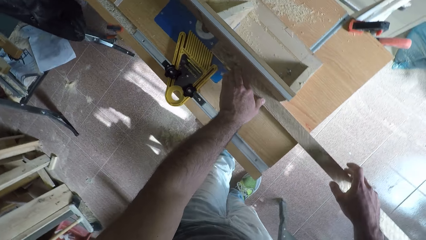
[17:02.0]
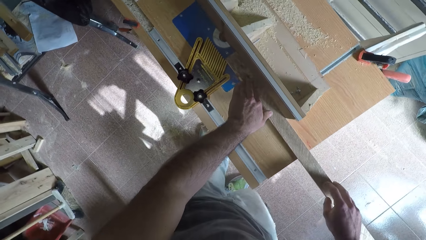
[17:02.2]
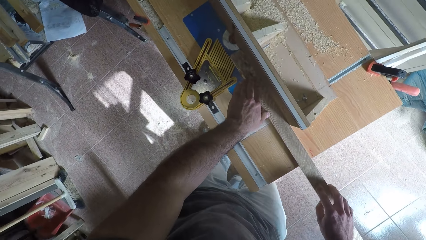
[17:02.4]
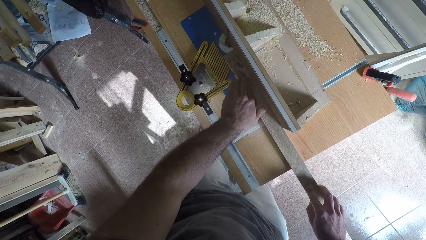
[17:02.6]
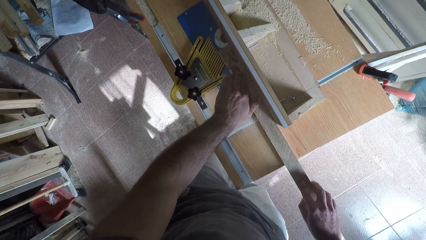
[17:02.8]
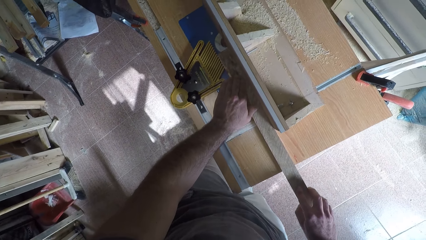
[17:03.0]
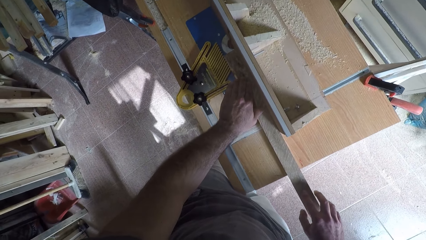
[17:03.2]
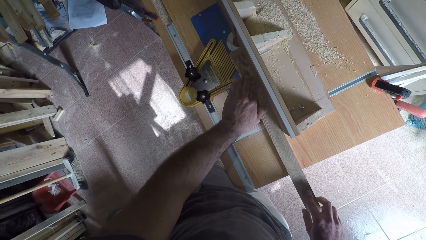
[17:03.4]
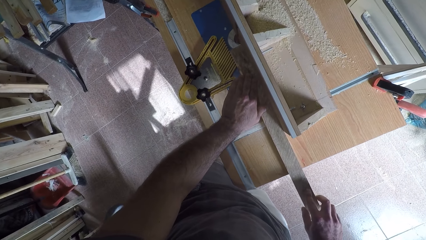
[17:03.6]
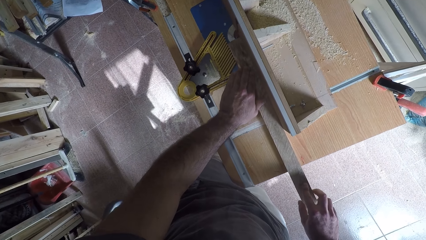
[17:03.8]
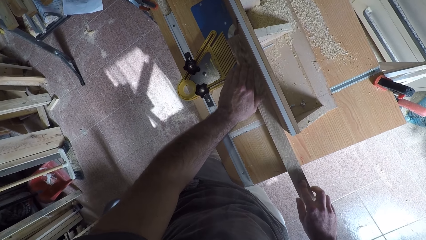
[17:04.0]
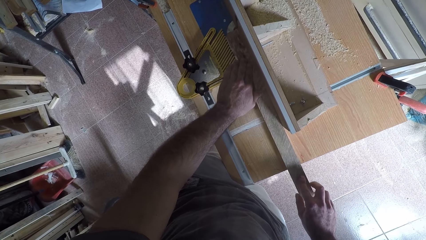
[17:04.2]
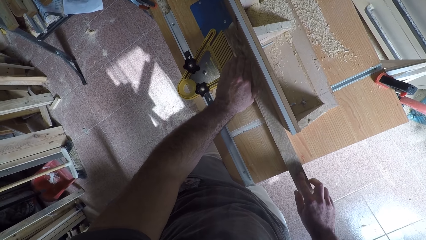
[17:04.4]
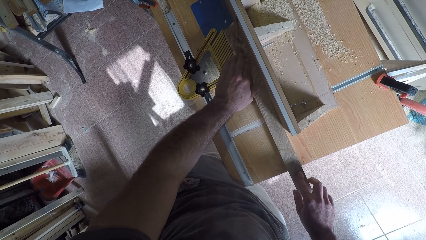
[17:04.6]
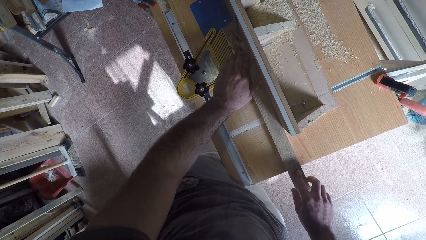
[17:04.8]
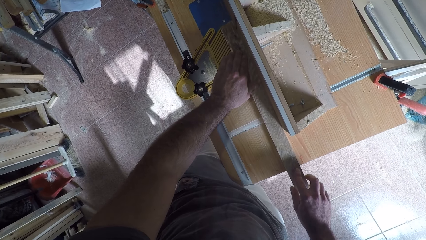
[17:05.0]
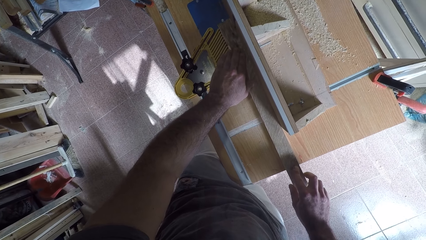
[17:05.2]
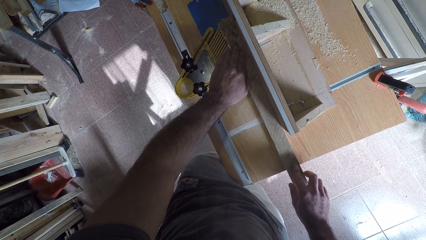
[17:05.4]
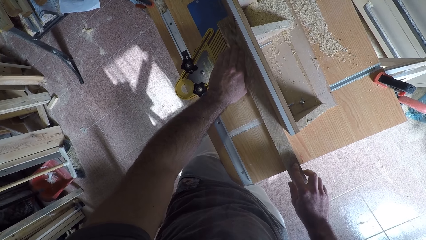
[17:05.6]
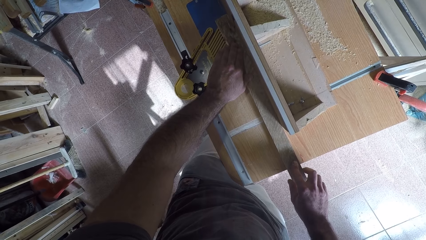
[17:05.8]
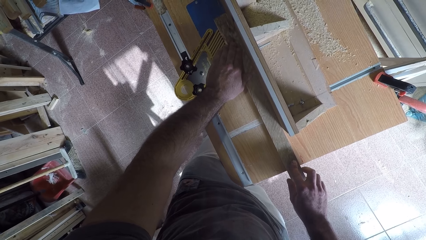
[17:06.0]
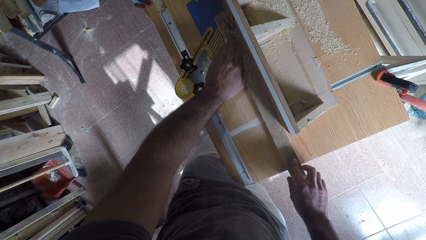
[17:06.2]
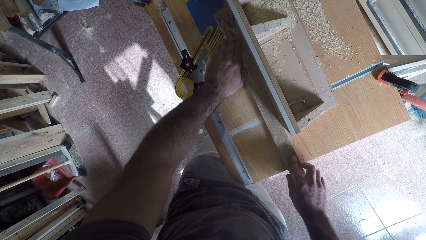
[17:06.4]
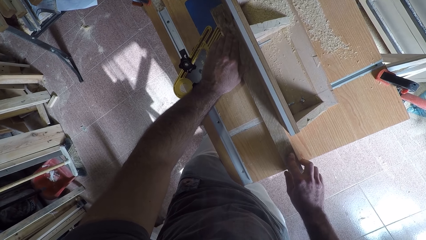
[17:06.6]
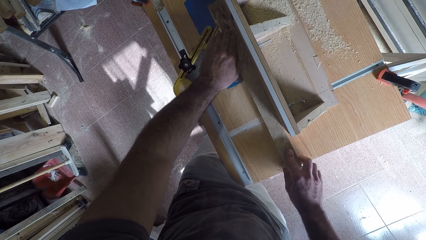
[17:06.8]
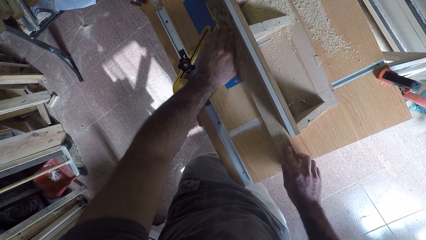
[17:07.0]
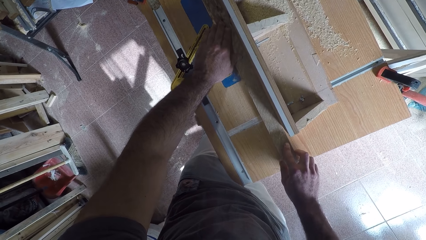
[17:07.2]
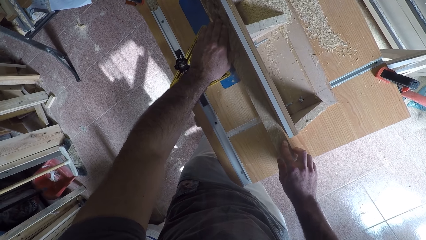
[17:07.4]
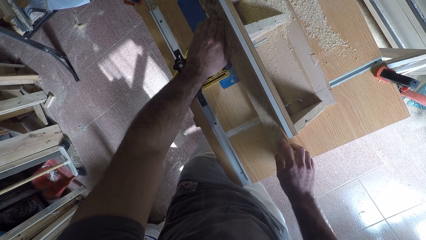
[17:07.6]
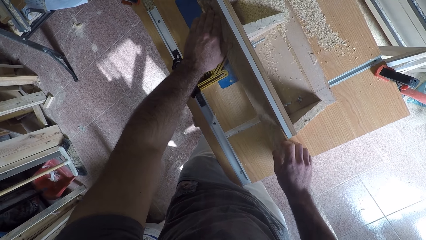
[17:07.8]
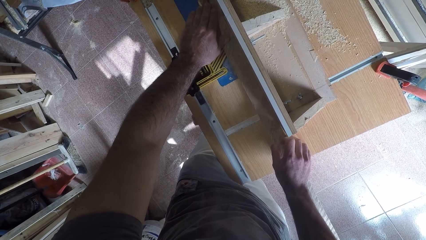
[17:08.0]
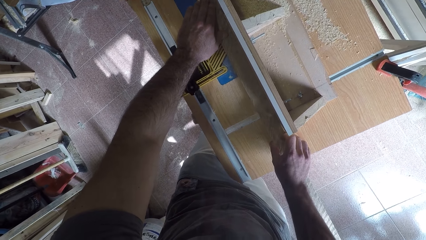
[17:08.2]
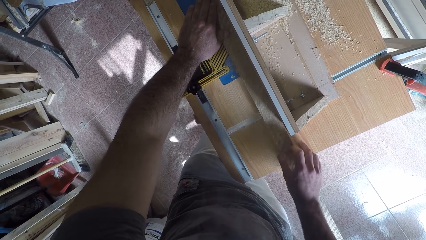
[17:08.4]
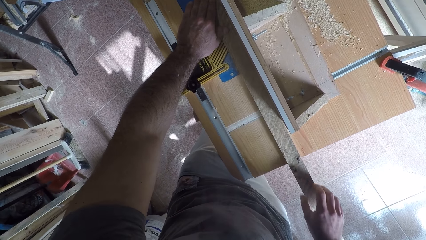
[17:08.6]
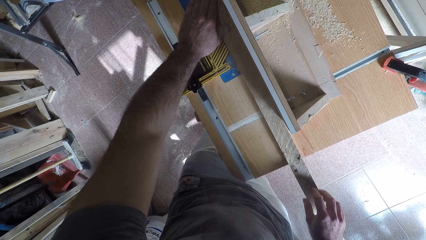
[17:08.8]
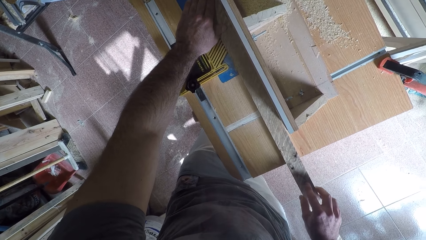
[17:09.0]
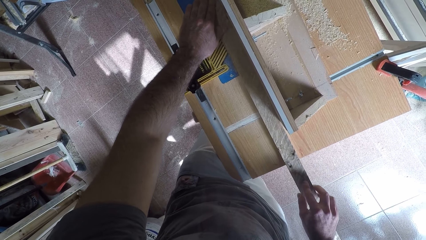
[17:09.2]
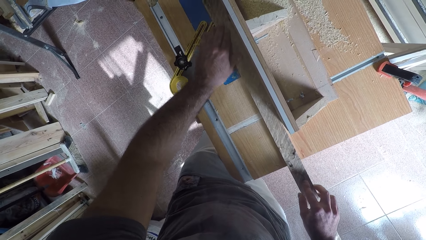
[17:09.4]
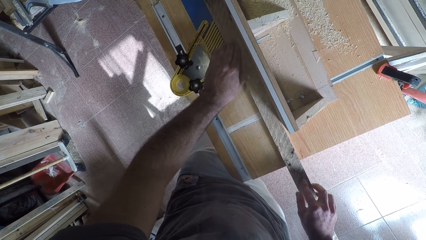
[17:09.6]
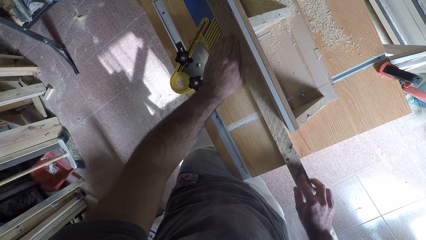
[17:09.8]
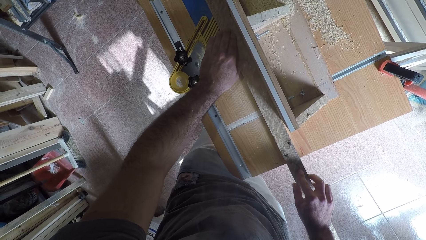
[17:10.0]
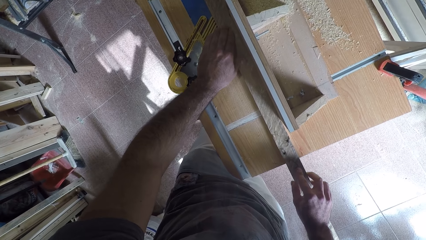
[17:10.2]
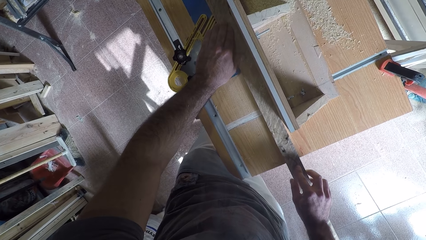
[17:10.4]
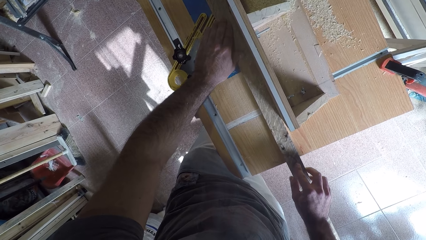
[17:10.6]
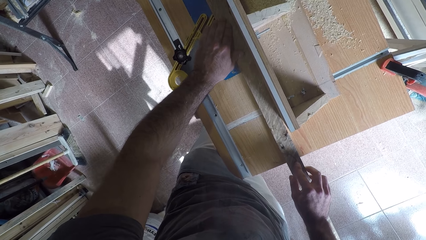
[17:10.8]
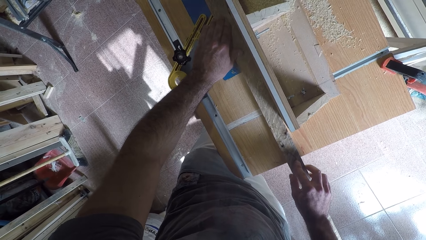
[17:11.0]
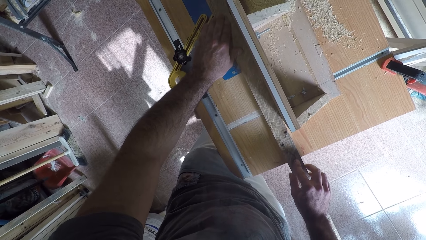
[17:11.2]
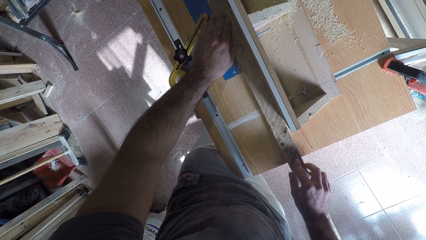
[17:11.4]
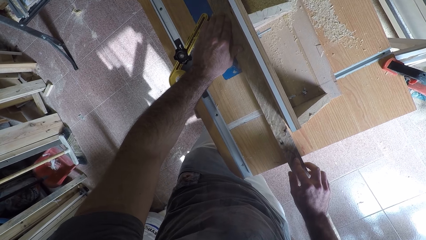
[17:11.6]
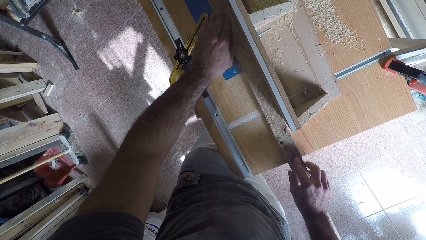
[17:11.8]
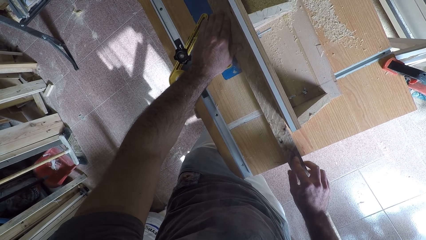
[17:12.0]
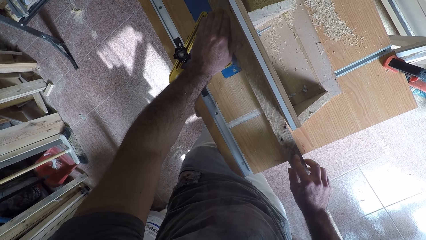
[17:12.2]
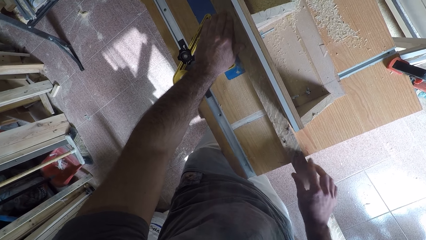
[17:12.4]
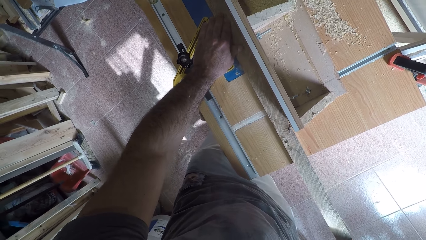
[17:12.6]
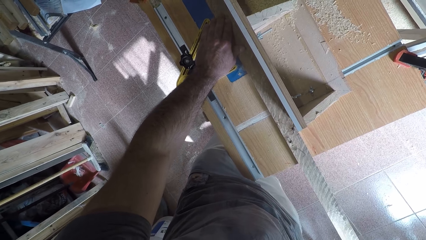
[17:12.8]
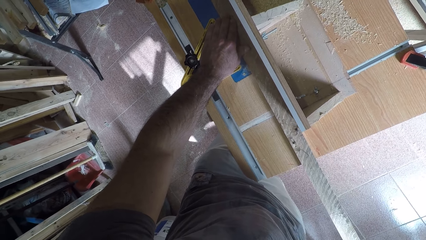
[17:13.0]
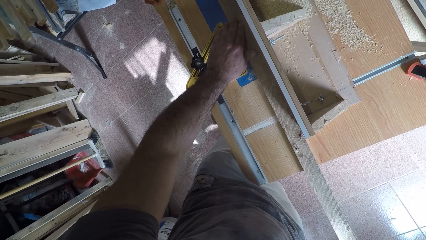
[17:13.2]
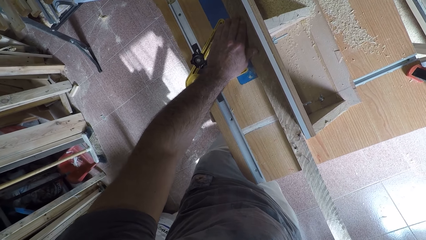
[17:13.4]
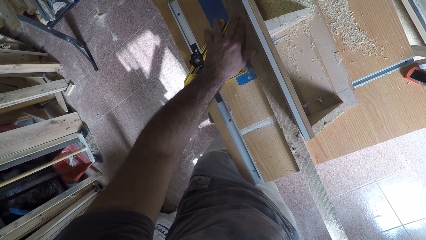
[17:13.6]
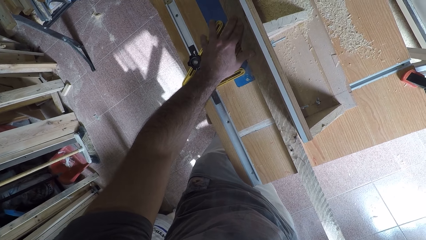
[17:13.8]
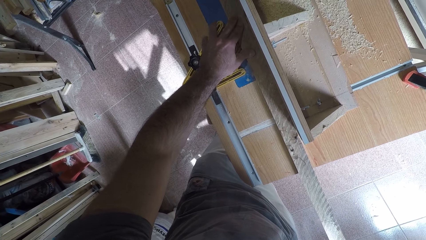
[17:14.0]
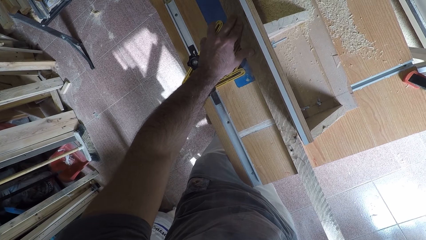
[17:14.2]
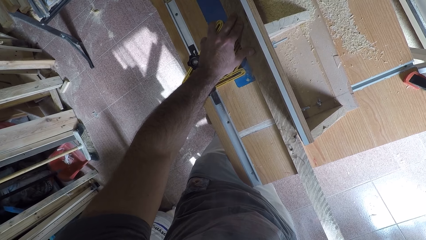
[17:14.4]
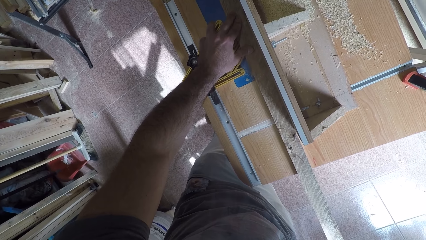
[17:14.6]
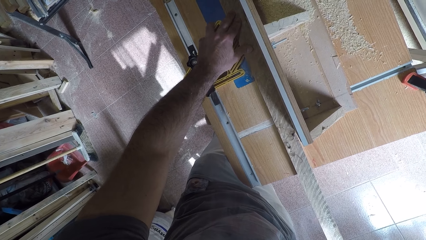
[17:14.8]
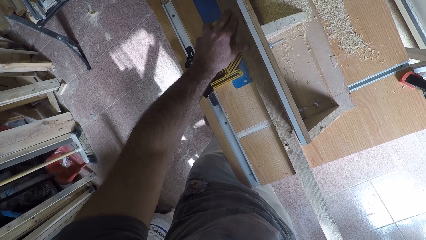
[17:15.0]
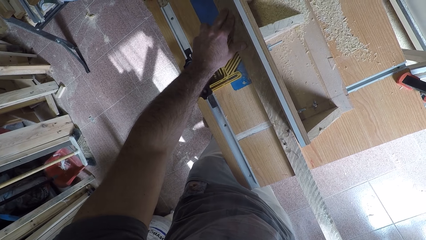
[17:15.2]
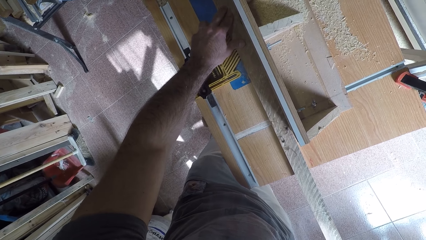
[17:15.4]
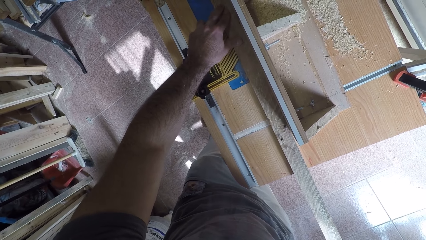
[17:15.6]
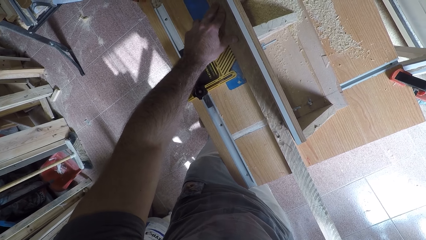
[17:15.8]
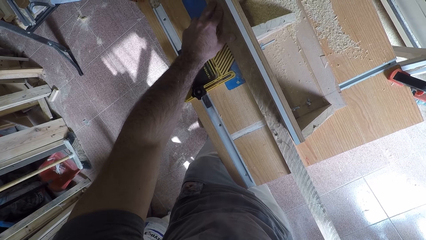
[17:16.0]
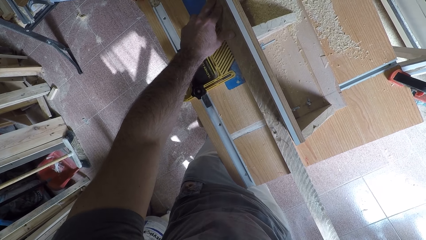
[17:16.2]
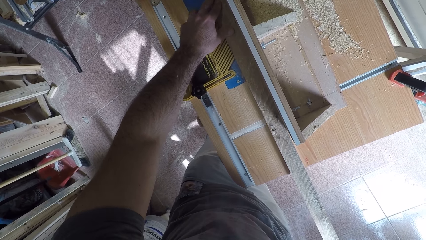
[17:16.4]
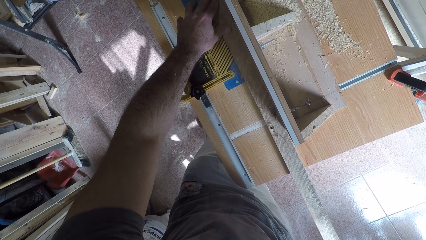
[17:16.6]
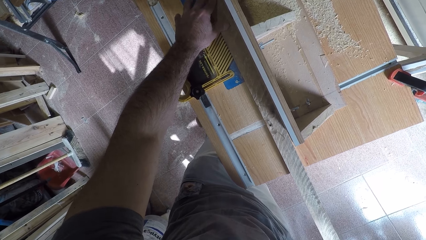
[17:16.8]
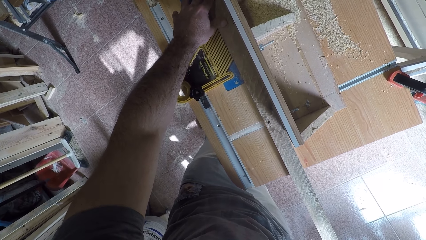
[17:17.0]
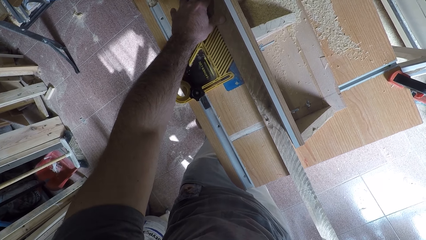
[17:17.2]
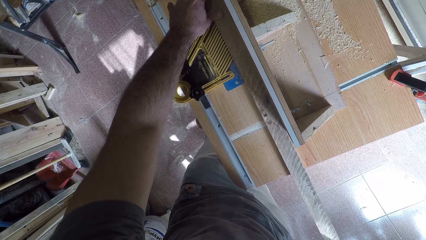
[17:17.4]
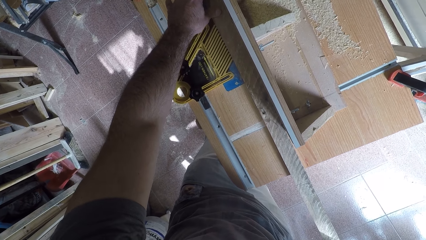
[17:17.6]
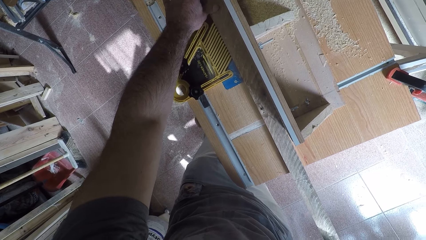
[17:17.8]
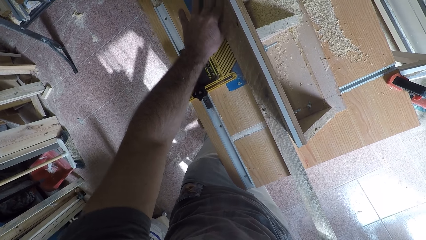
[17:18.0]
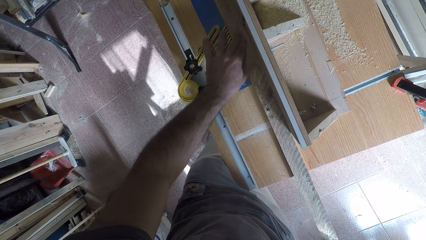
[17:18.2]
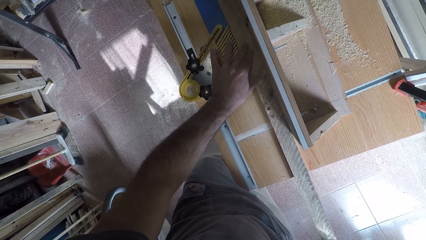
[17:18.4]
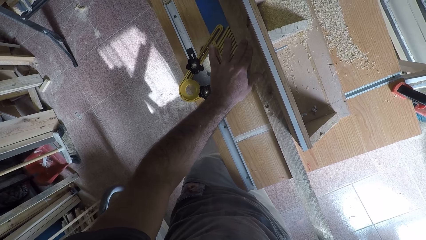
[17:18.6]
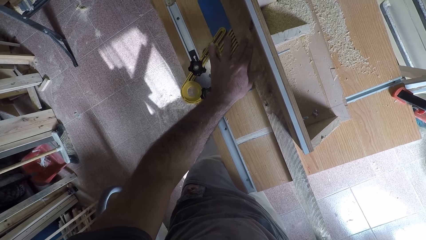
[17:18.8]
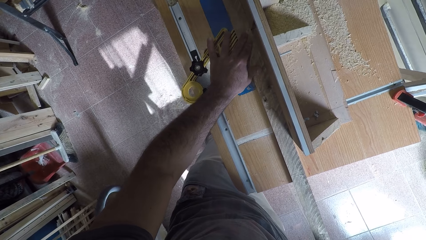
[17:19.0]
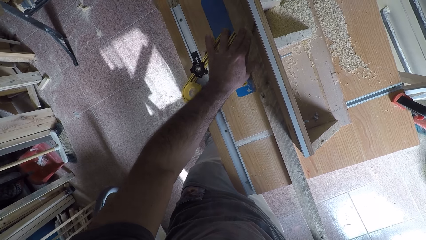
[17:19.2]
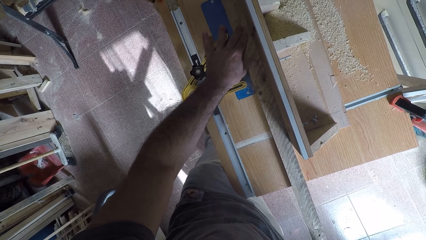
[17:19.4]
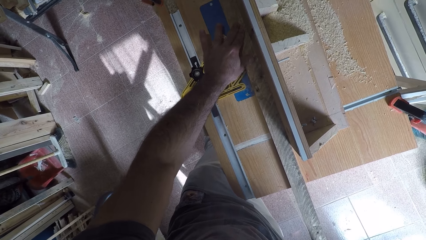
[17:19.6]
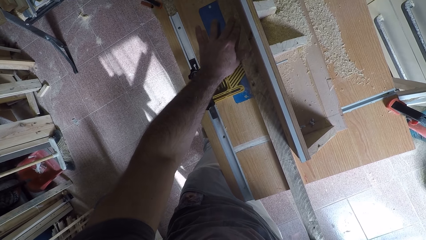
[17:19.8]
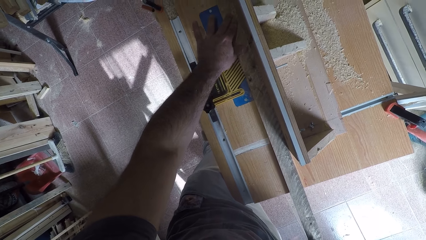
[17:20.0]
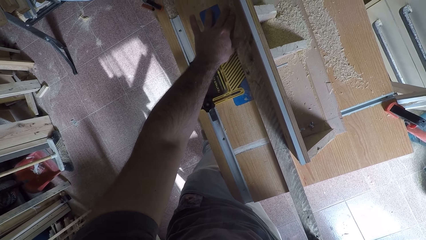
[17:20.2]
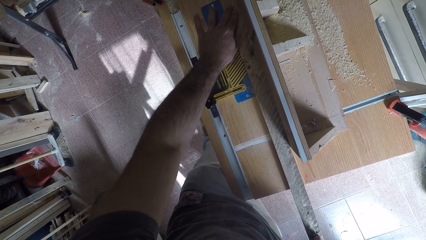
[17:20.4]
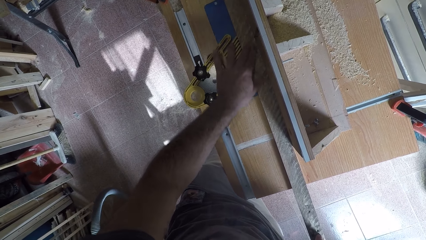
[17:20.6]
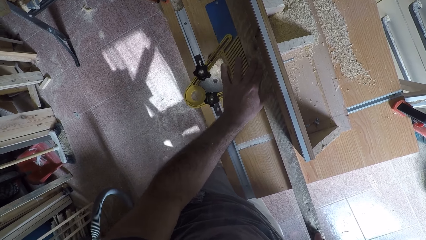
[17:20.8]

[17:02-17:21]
The camera wearer stands beside the smoothing machine or circular saw machine. He works on the wood with the circular saw machine. He adjusts the wood with his right hand. He pushes the wood against the smoothing machine.
